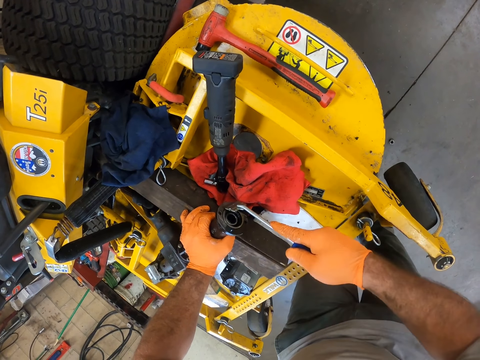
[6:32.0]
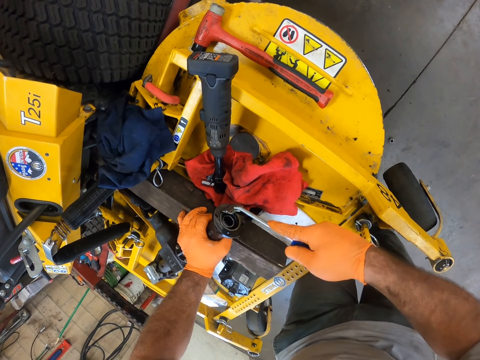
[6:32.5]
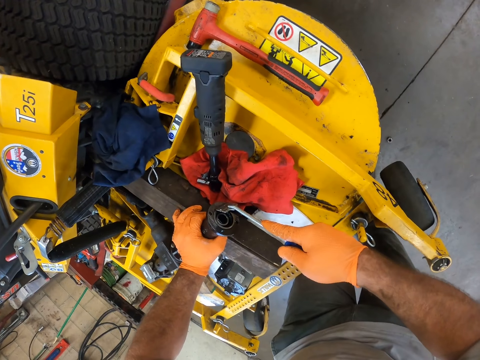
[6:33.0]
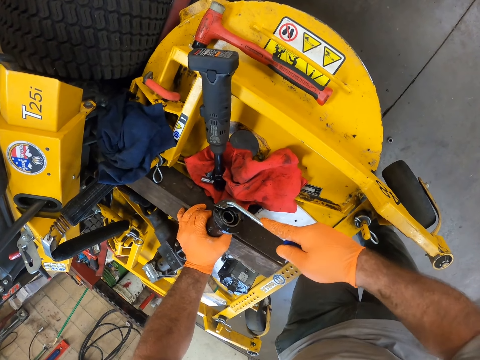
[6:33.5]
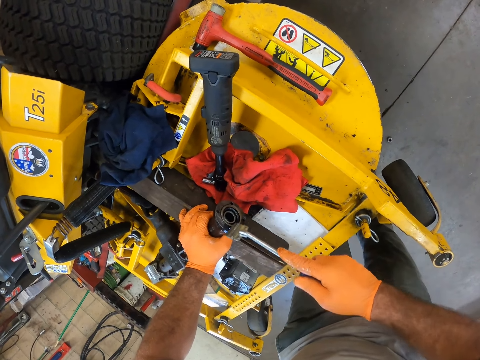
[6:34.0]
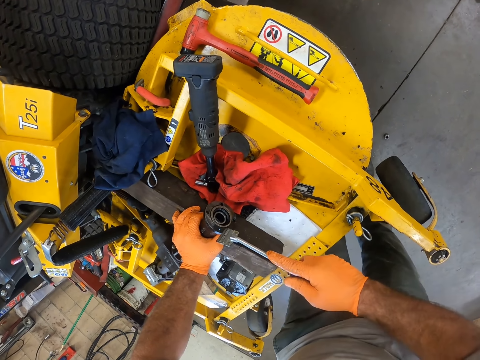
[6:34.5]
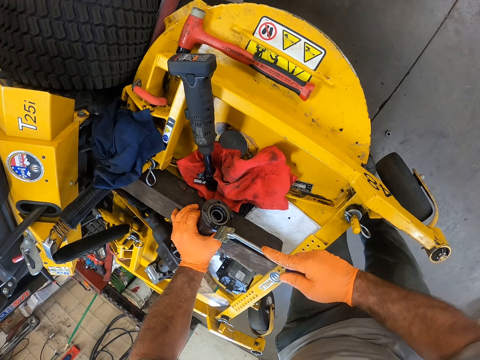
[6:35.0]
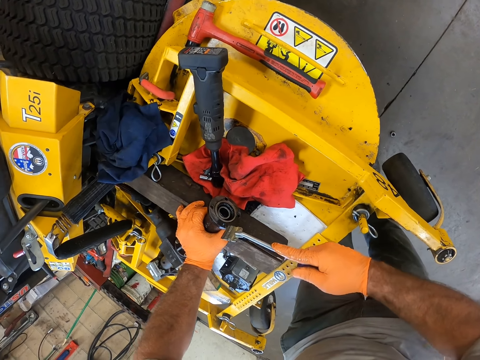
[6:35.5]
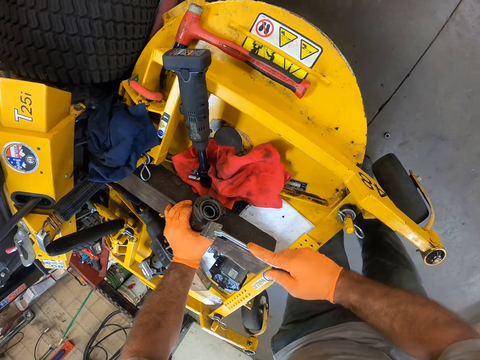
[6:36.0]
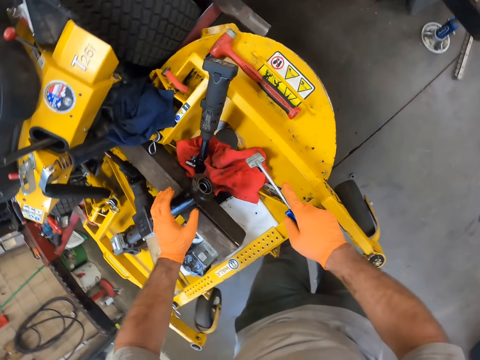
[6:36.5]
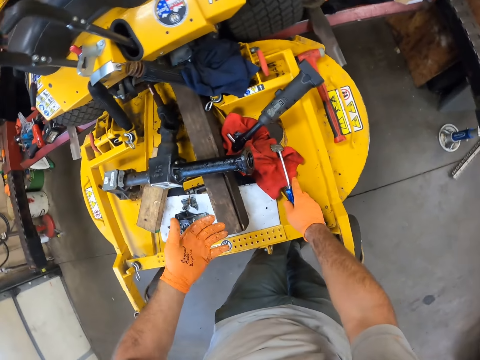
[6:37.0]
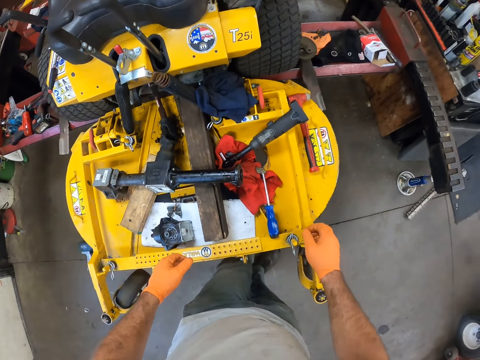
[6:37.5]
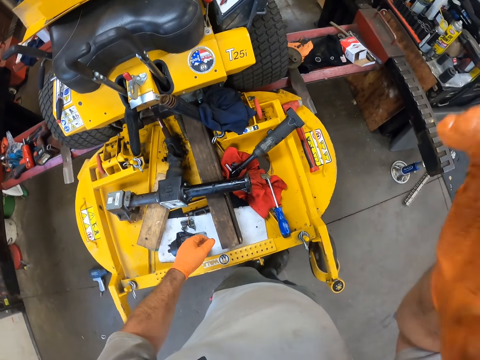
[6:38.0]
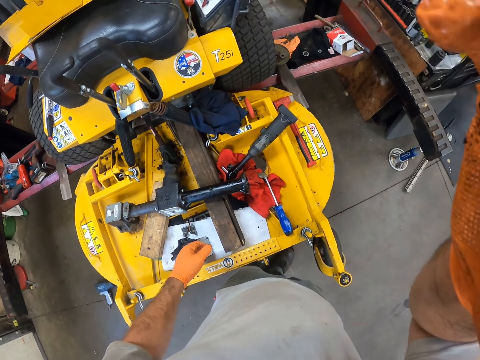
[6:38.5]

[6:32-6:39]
The camera wearer places the scraper on the lawn mower with his right hand. He raises up his right hand.
